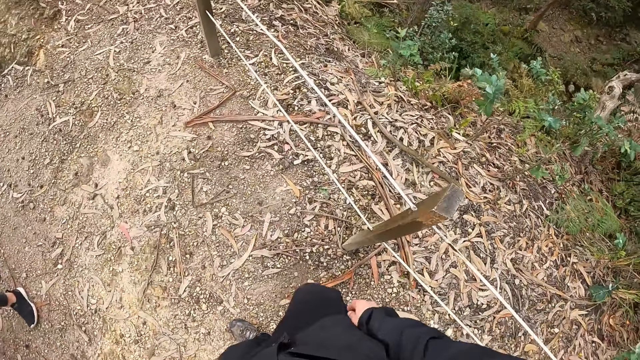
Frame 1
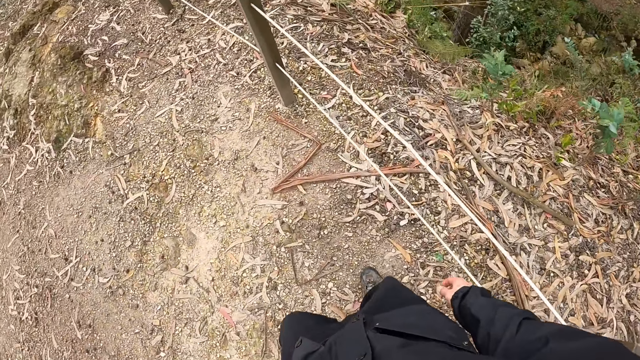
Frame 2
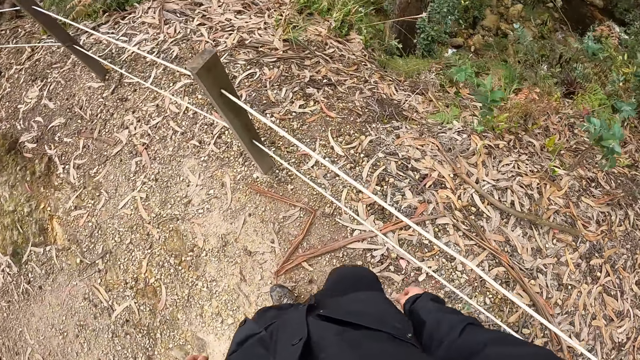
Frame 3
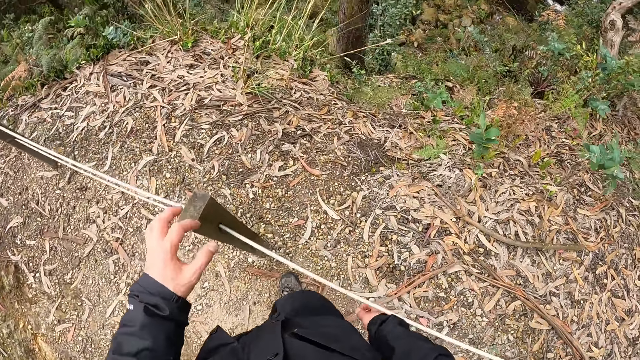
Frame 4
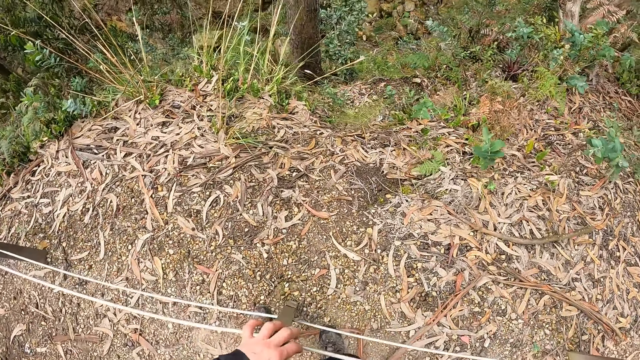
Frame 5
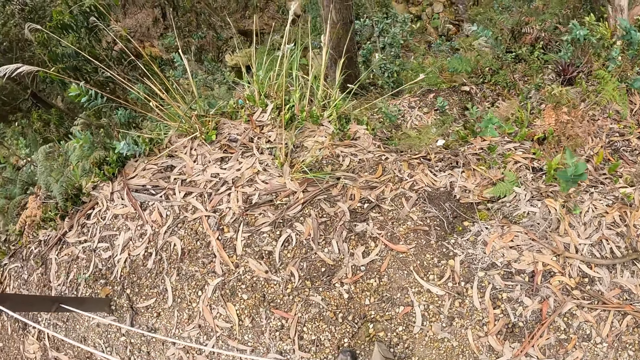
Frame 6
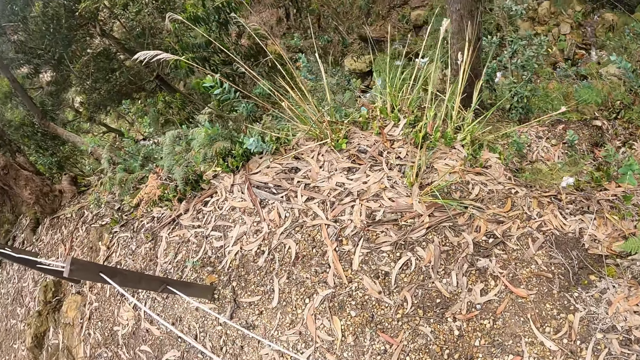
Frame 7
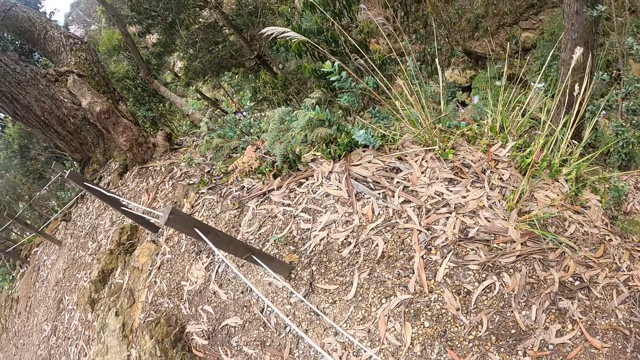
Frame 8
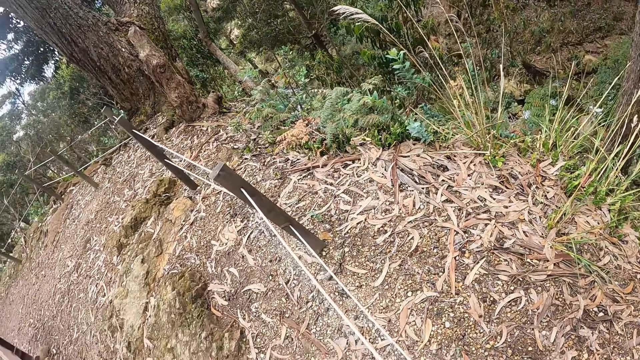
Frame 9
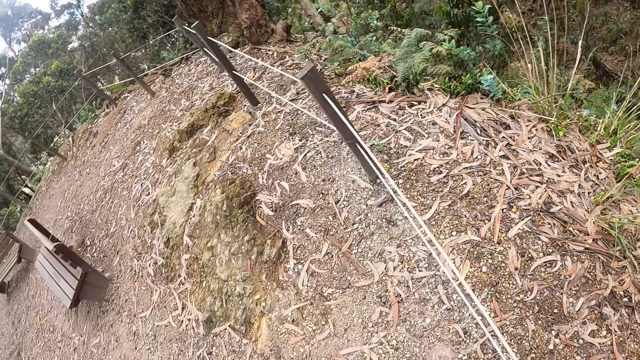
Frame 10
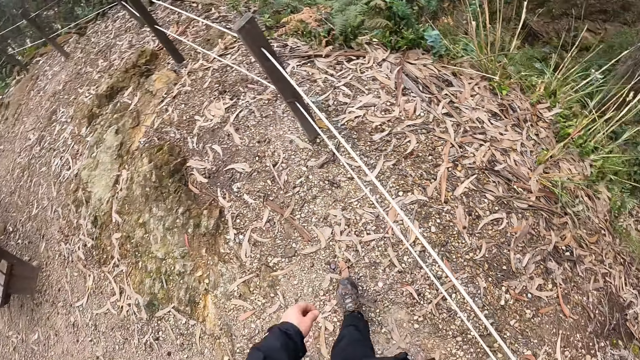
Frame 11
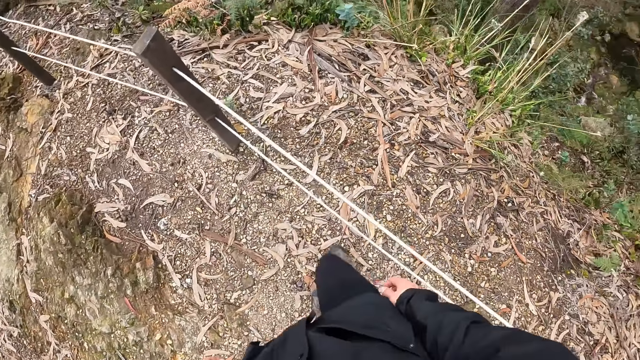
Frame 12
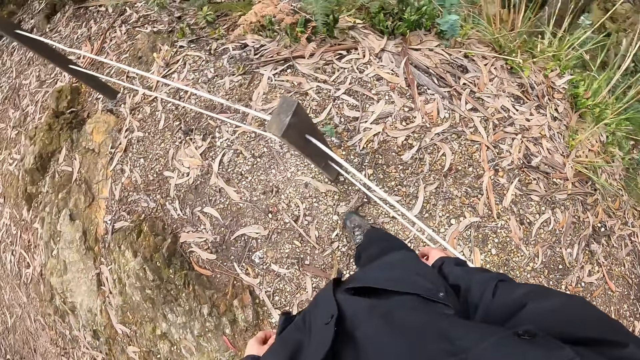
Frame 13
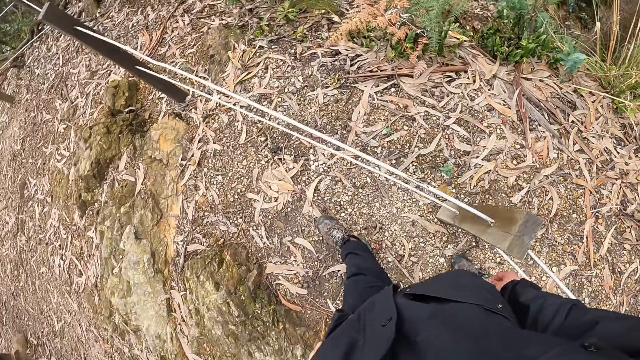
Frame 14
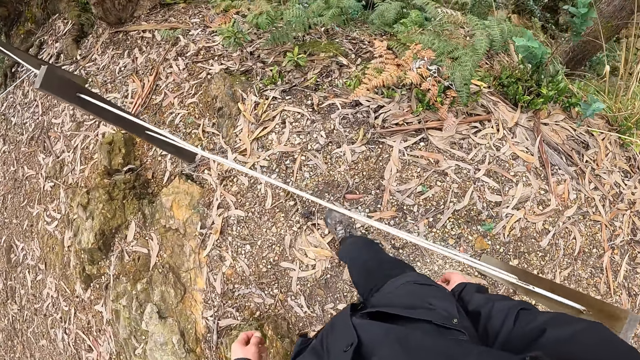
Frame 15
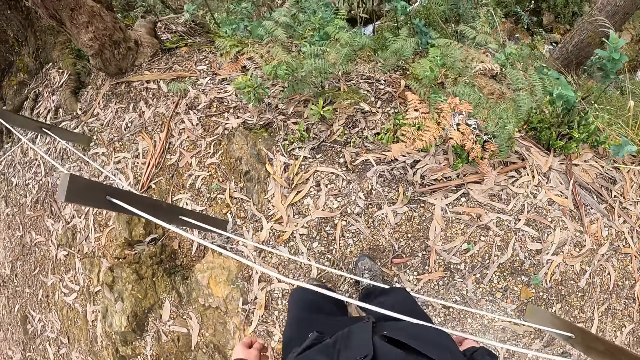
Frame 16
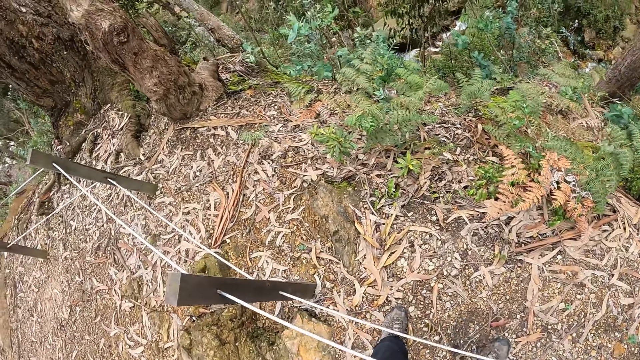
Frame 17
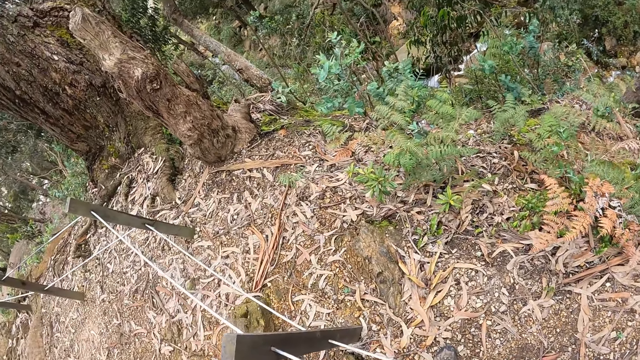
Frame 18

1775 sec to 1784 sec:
The camera wearer walks a few steps.

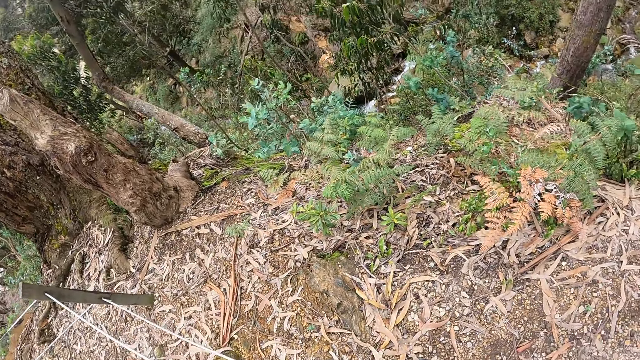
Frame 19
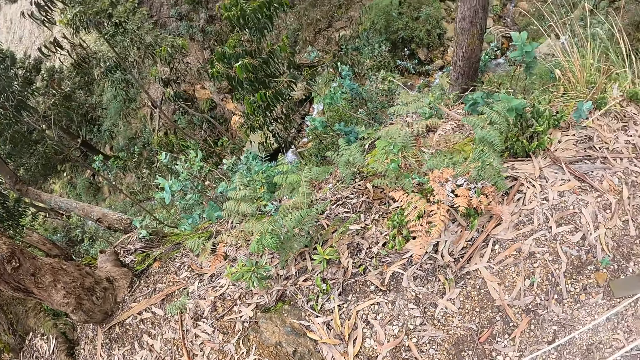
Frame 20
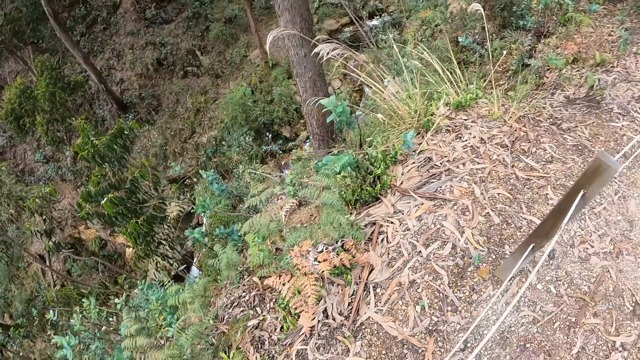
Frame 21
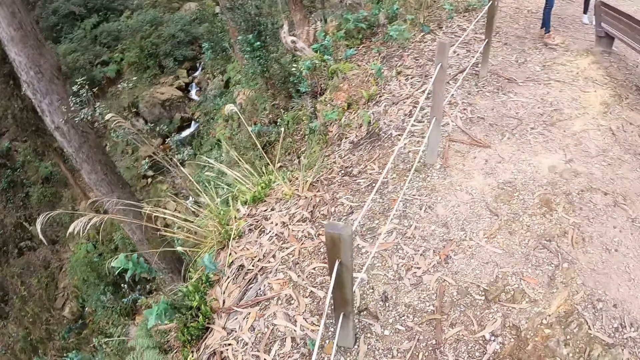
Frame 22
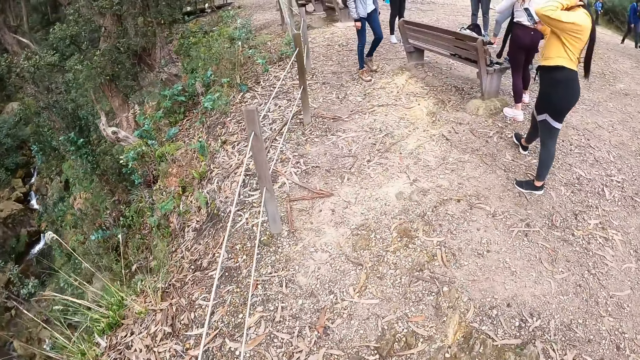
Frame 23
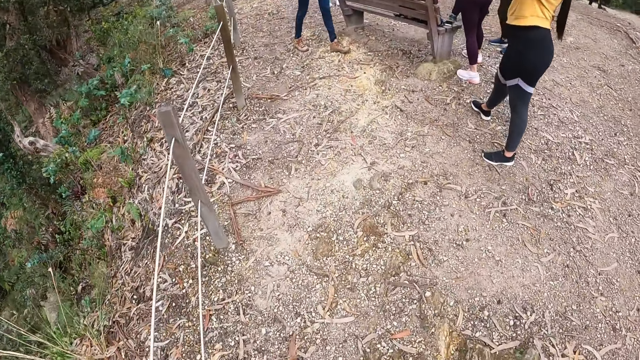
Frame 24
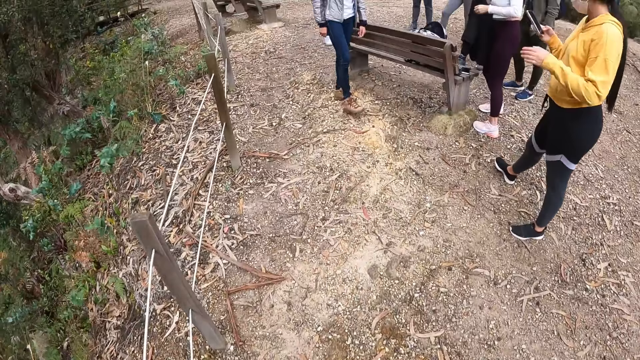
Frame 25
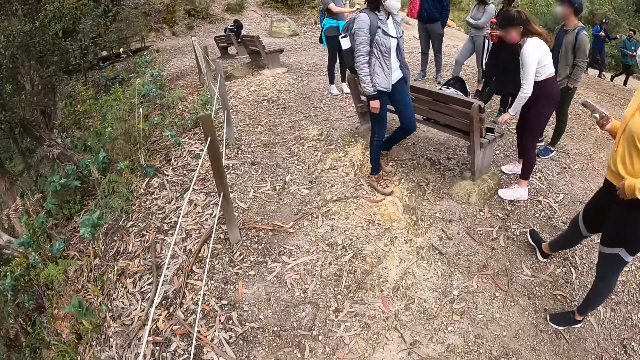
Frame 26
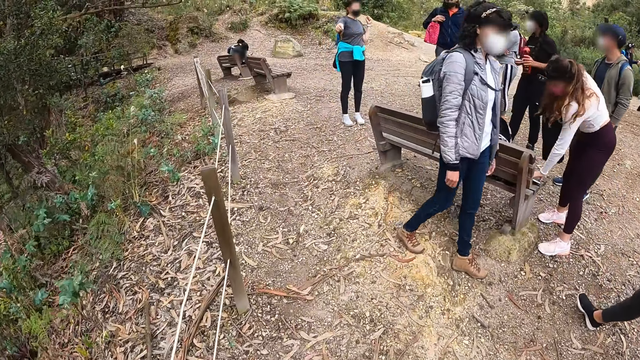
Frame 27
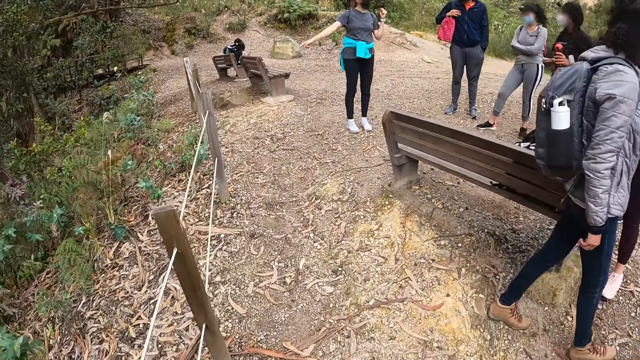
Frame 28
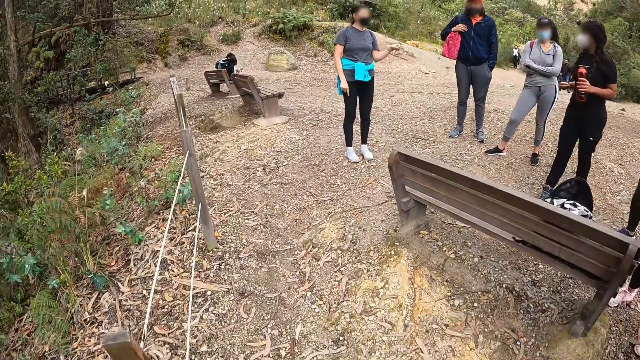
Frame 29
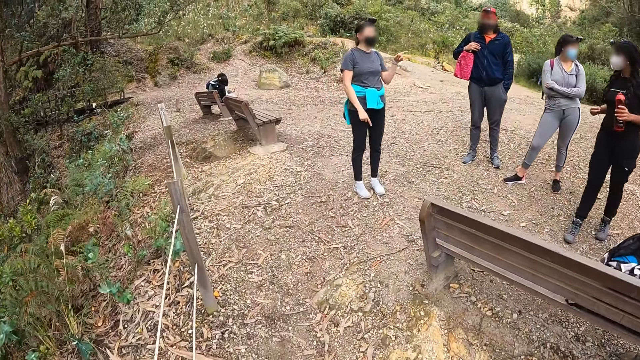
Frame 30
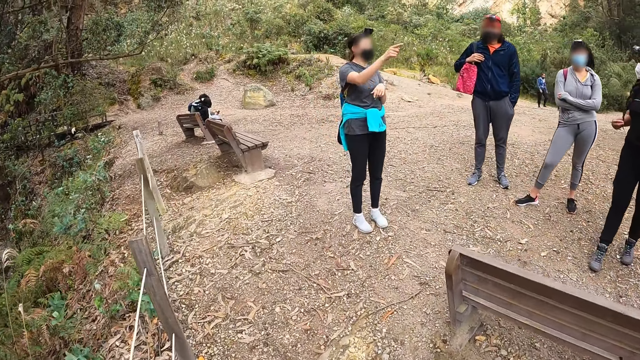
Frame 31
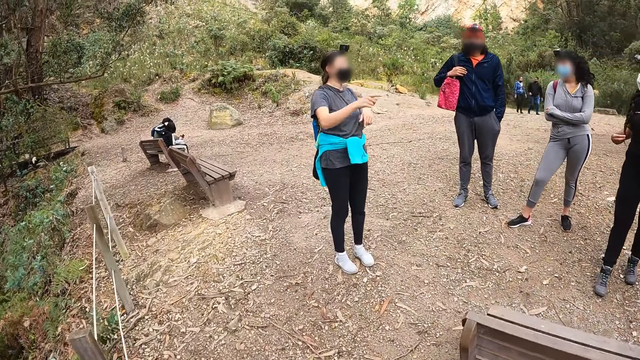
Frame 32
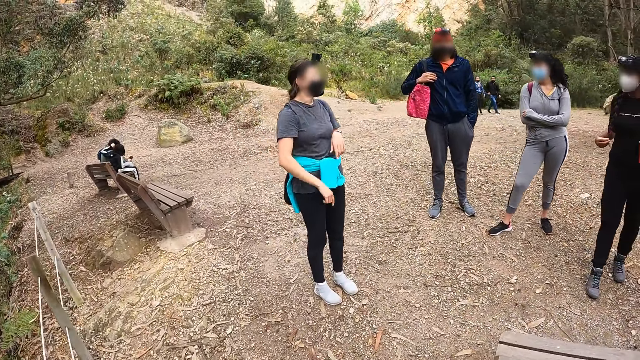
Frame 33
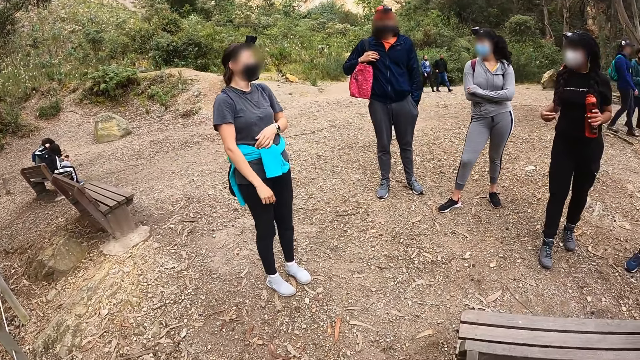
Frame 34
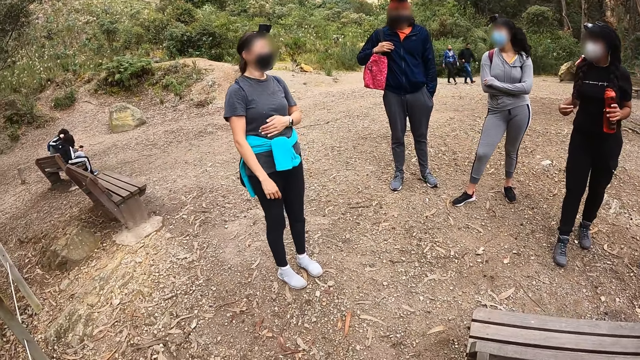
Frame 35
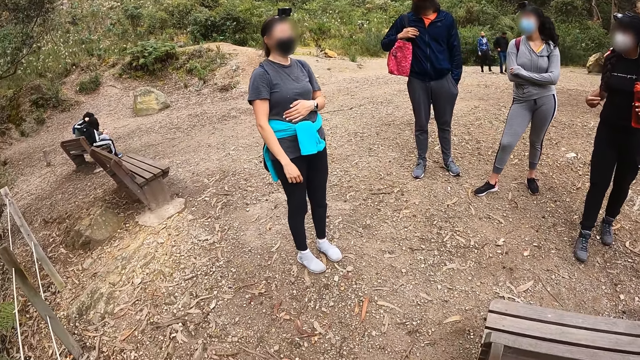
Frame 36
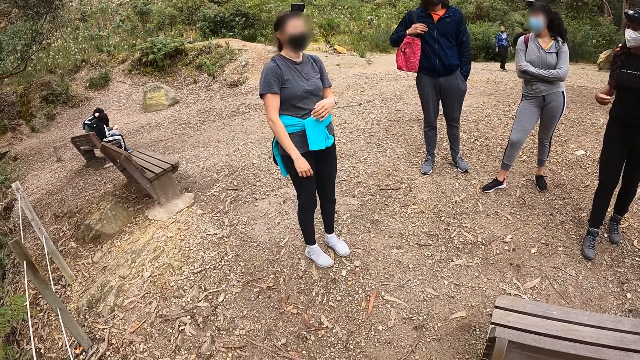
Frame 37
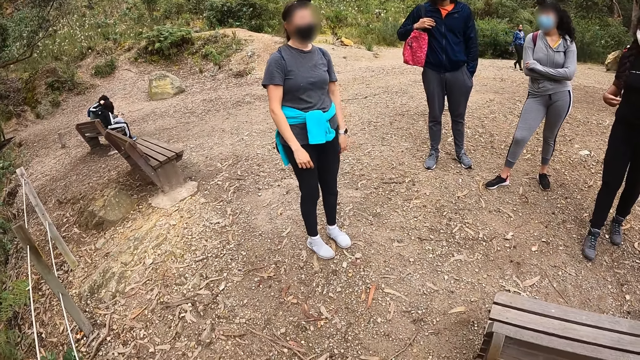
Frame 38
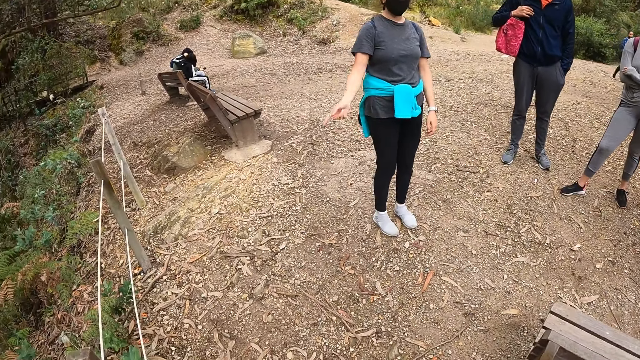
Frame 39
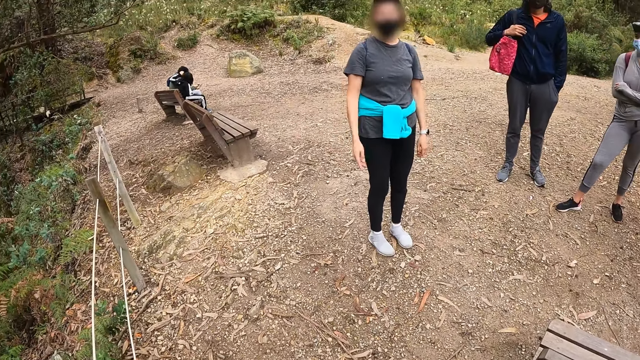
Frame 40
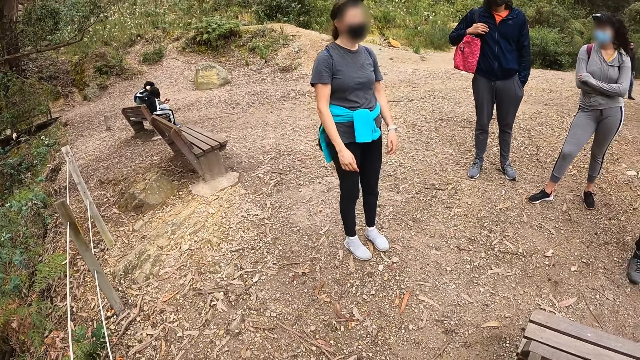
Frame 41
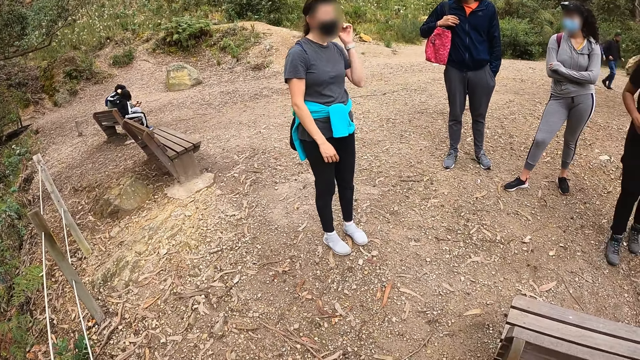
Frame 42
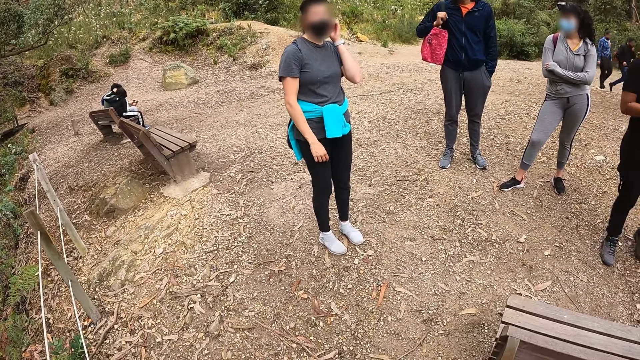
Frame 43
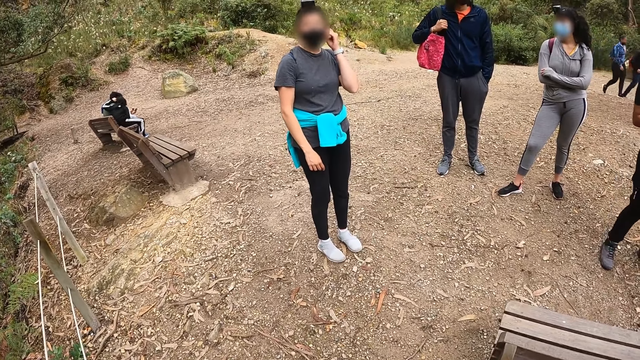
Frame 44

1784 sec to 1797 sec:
The camera wearer looks around. They walk a few steps.
